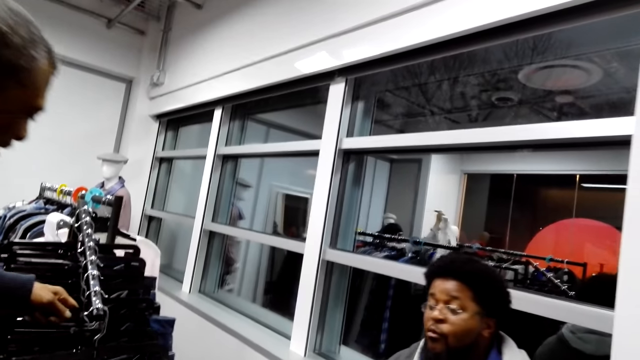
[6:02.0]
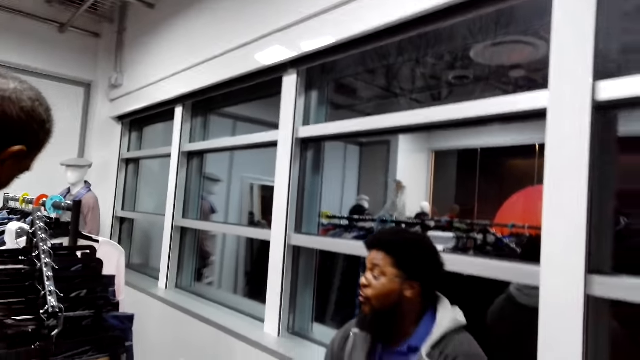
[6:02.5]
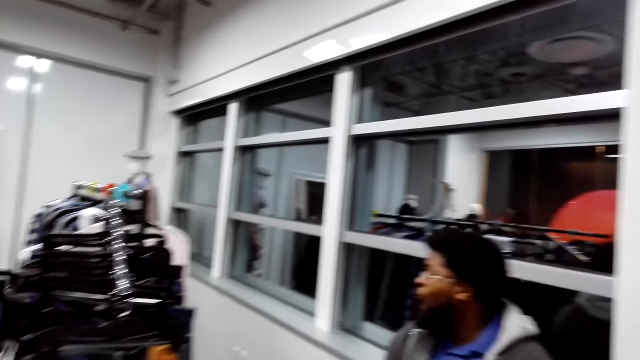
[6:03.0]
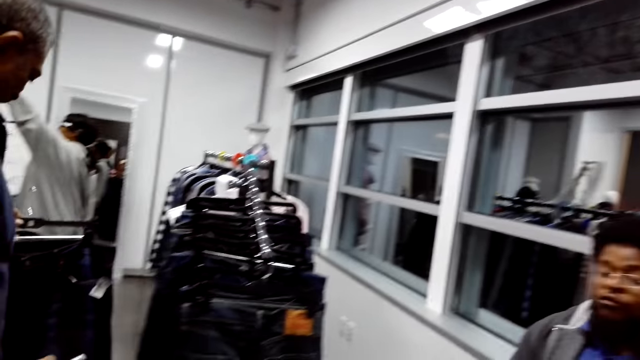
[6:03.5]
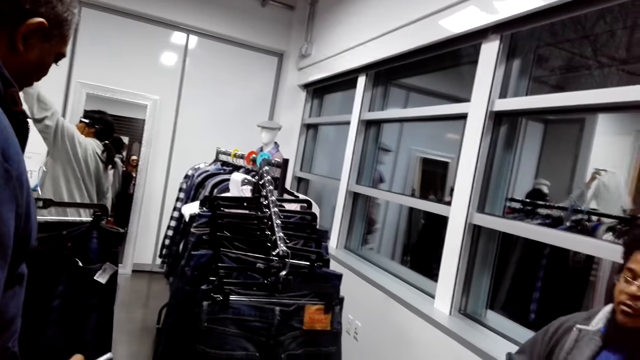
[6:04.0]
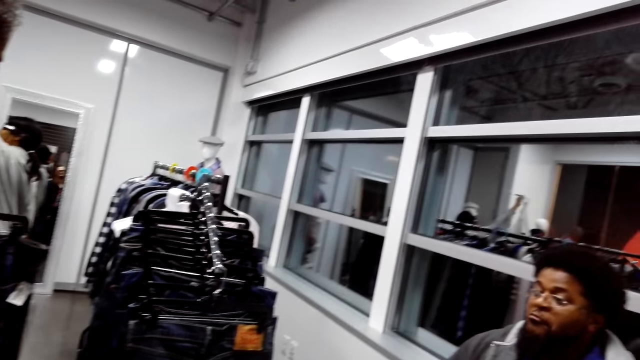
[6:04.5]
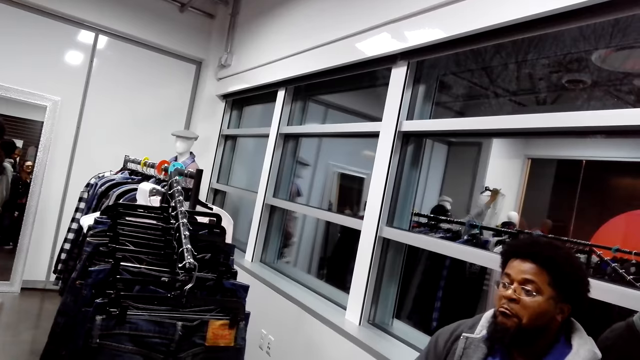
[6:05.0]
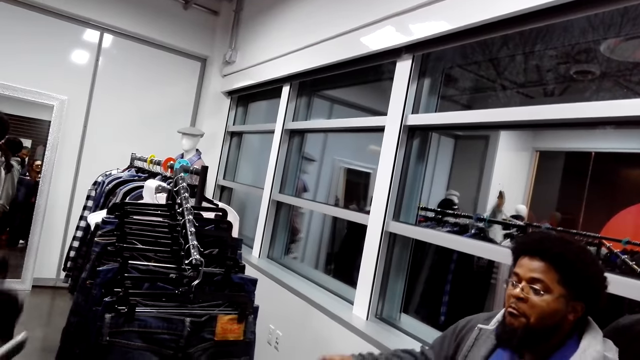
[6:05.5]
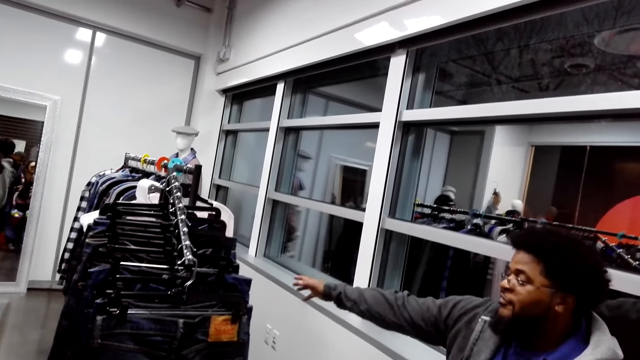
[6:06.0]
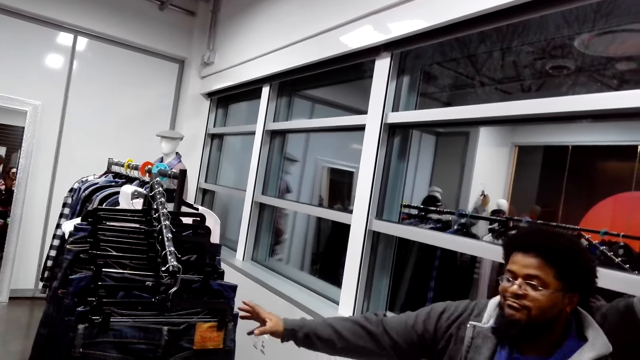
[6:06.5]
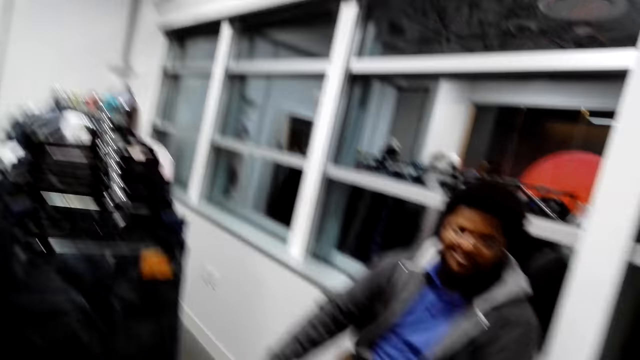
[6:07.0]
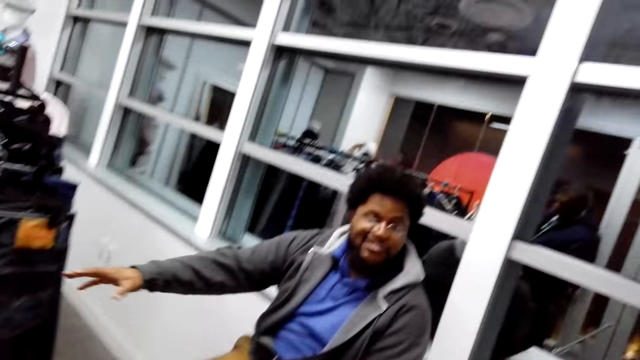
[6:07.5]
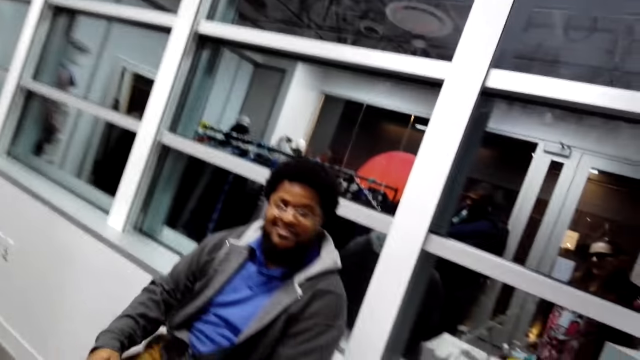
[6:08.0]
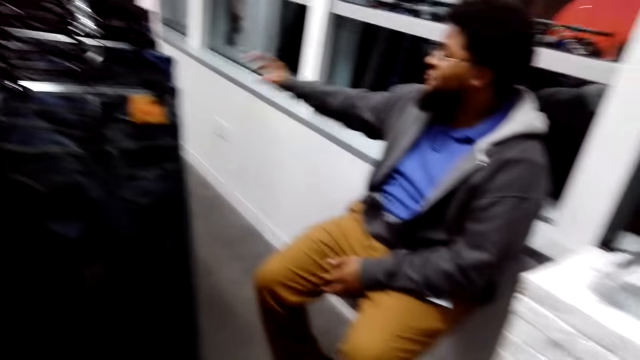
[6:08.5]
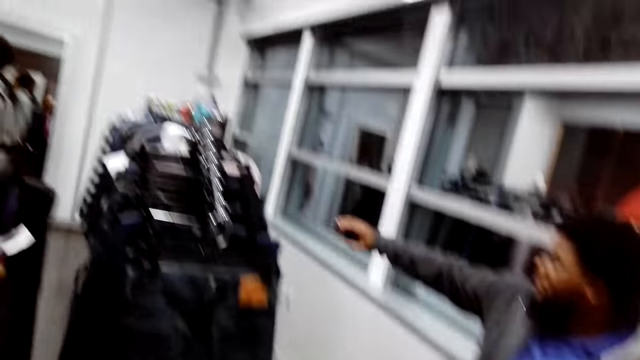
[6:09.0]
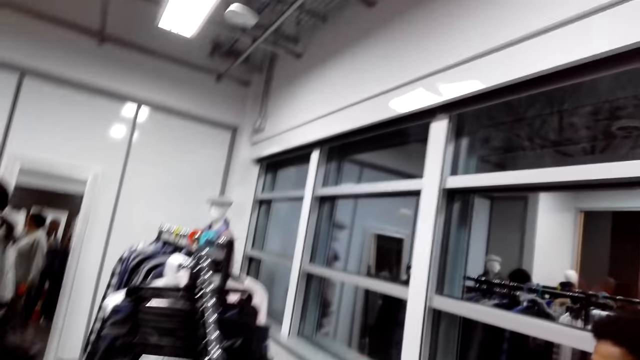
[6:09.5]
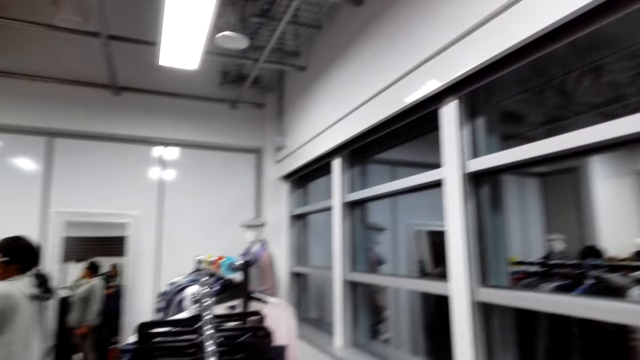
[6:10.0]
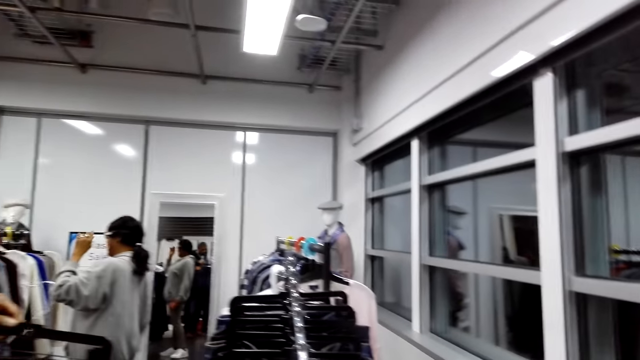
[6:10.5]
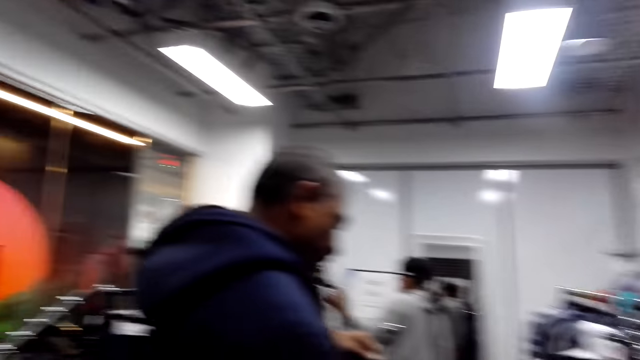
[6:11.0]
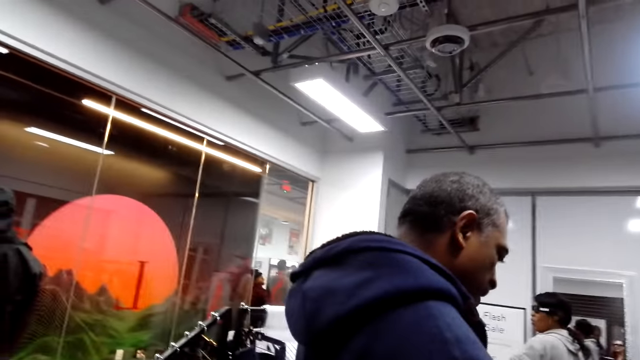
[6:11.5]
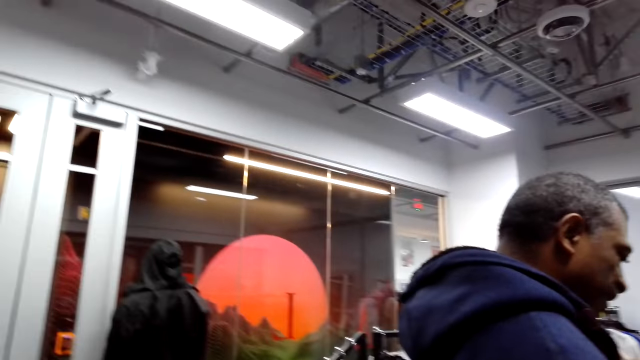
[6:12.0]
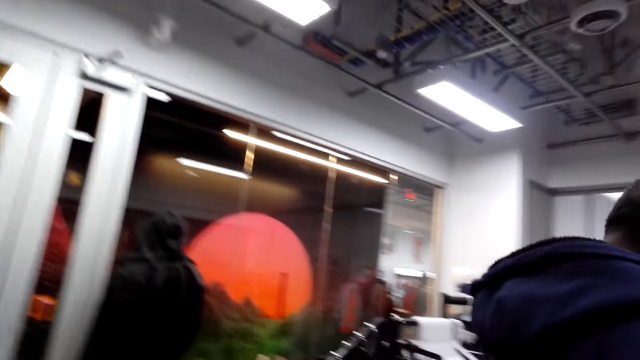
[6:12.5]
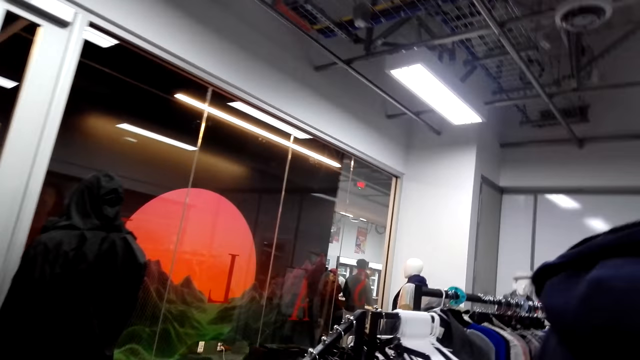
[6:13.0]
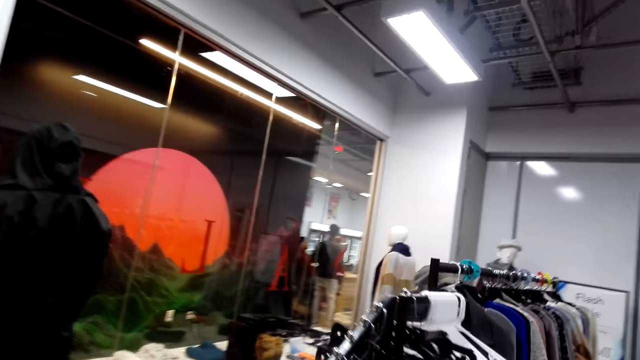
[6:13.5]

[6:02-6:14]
A man picks up a cloth and looks at the cloth. Another man moves the hand. The camera wearer talks to others. The first man moves the hand. The camera wearer looks around. They step forward.

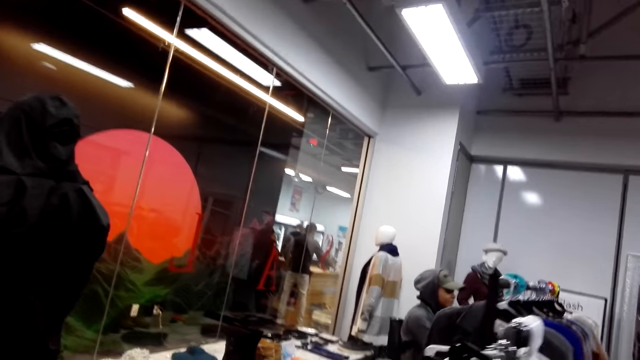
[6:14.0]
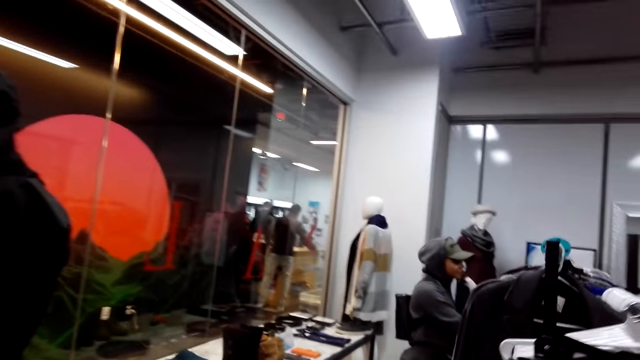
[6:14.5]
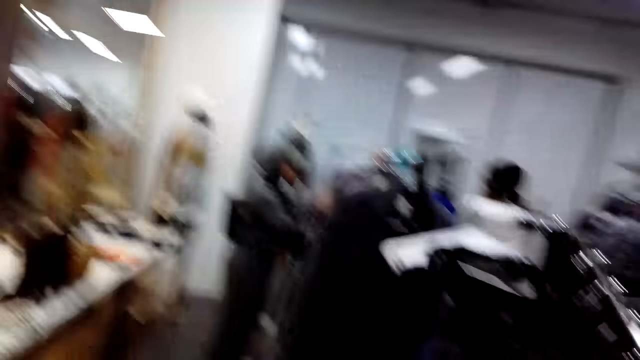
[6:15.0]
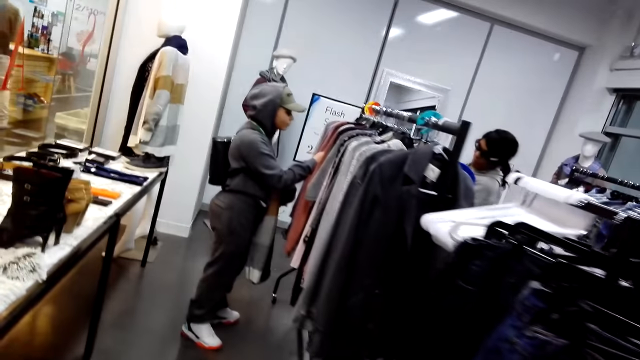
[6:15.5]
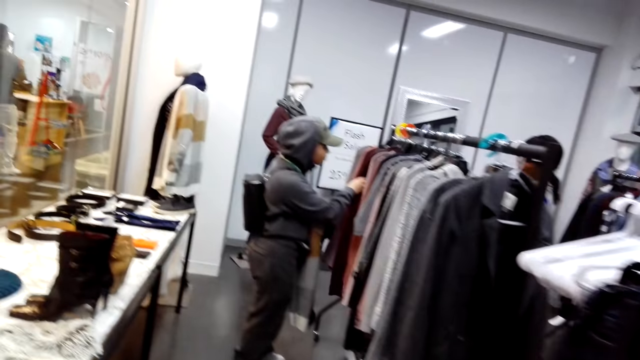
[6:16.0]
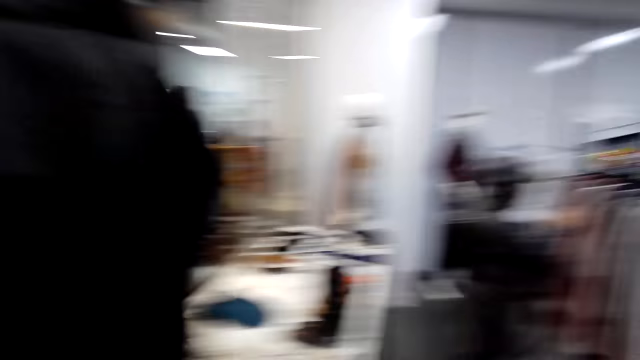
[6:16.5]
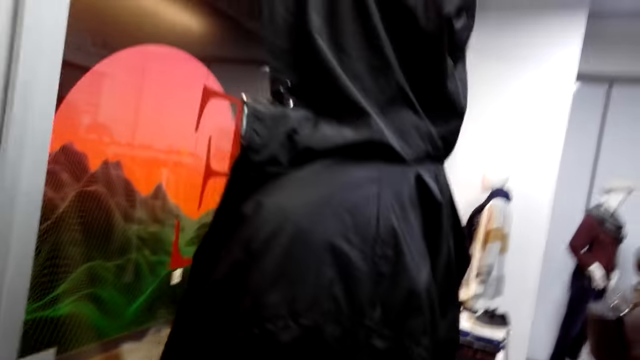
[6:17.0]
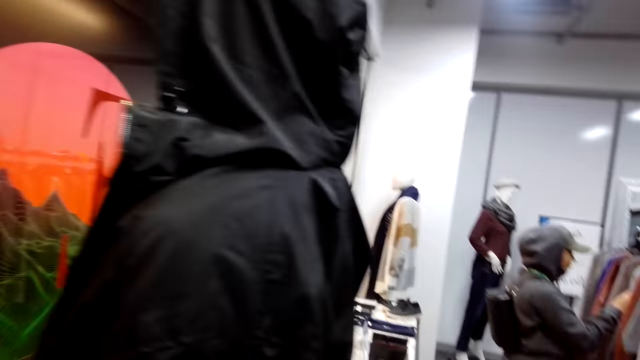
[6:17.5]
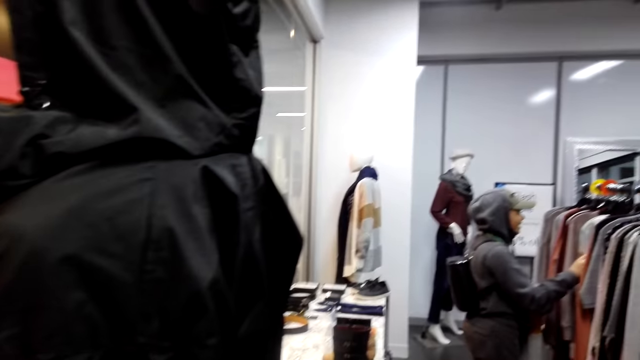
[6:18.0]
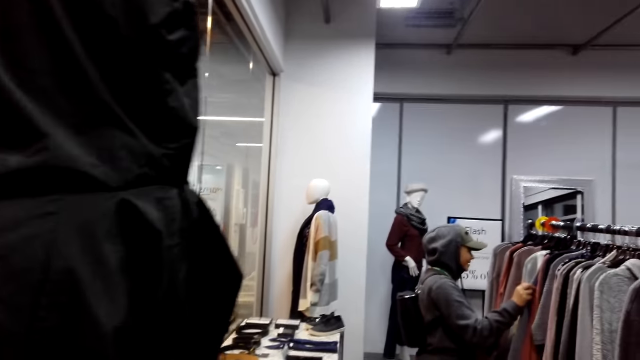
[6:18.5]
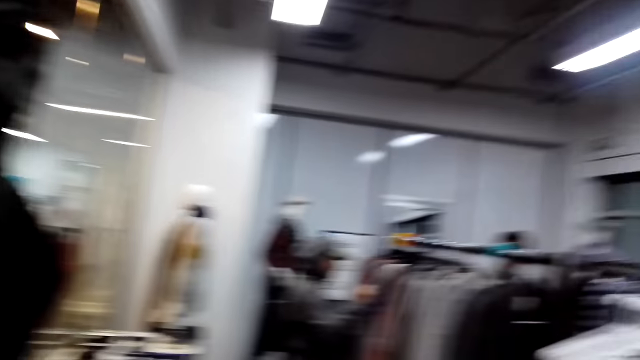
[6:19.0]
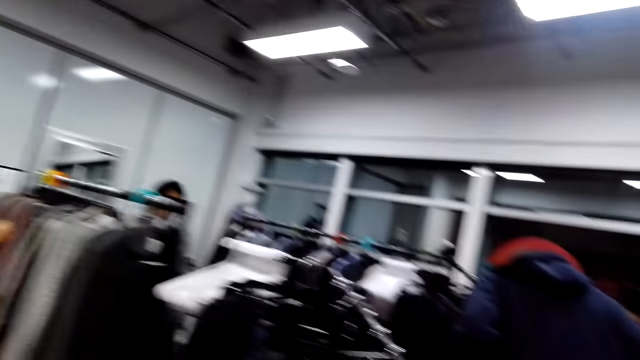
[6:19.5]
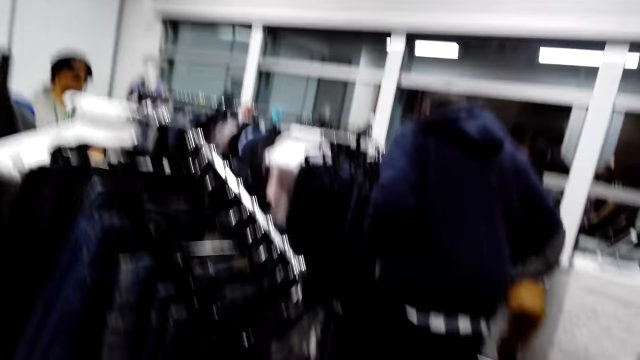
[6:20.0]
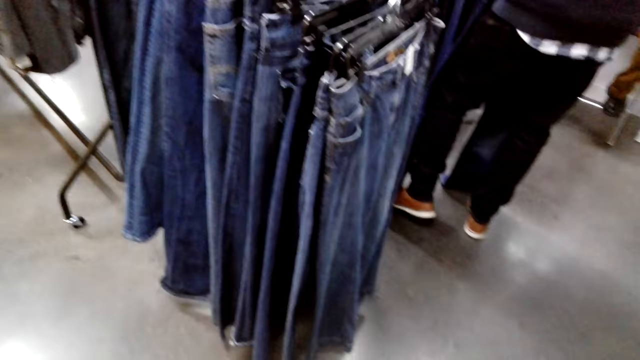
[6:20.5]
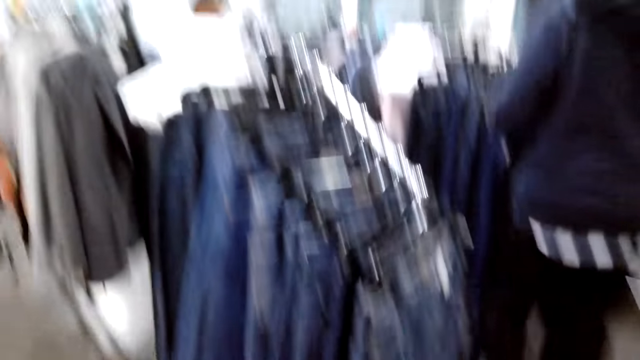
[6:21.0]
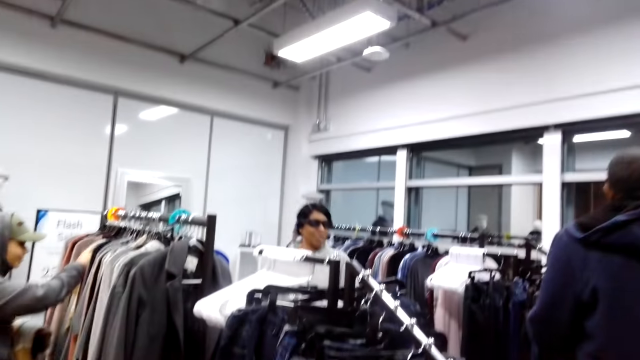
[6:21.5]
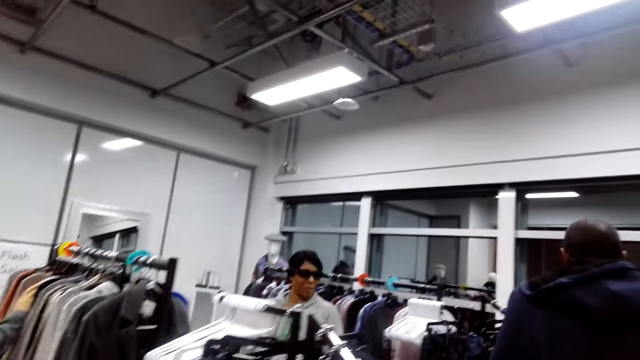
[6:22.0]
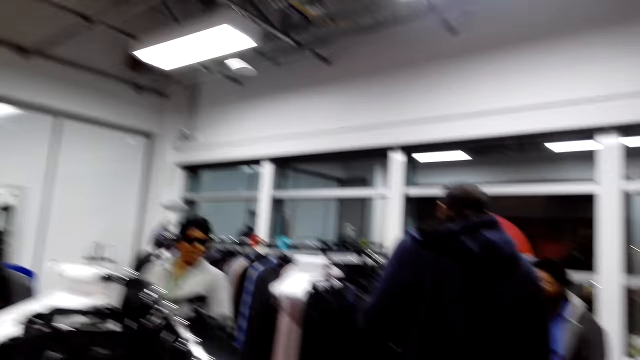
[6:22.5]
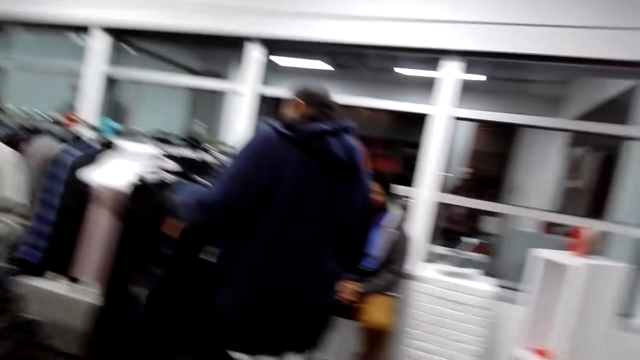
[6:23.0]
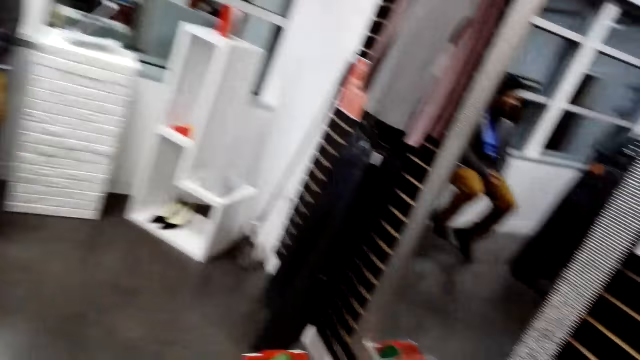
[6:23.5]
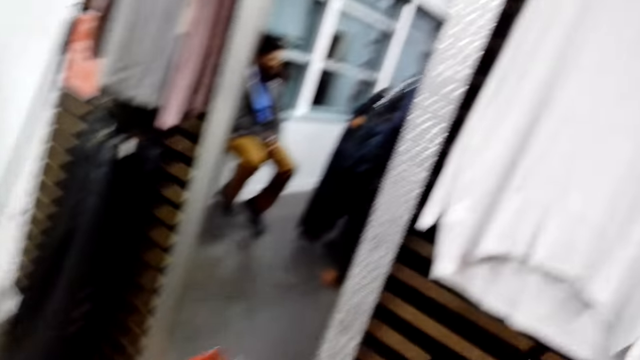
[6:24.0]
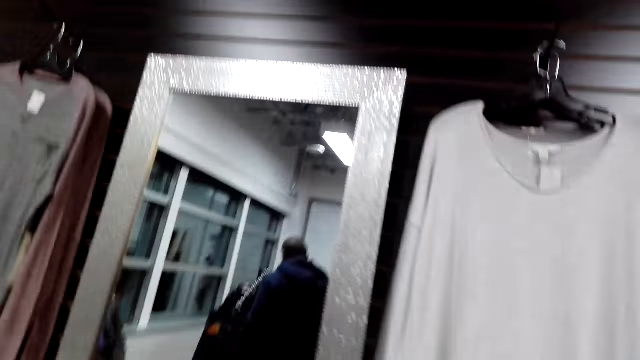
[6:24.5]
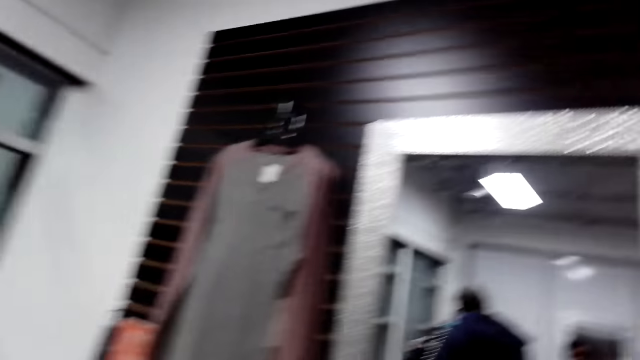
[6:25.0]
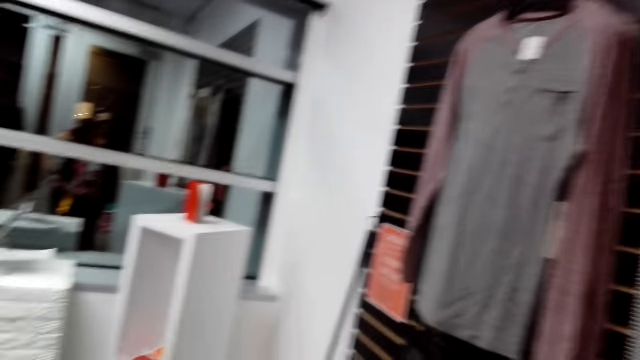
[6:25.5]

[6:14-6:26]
The camera wearer walks. A lady looks at the clothes. The camera wearer looks around. They look around again. A man looks at the cloth. Another lady steps forward. The camera wearer looks around.
